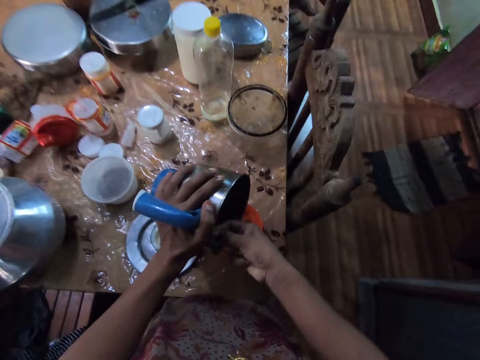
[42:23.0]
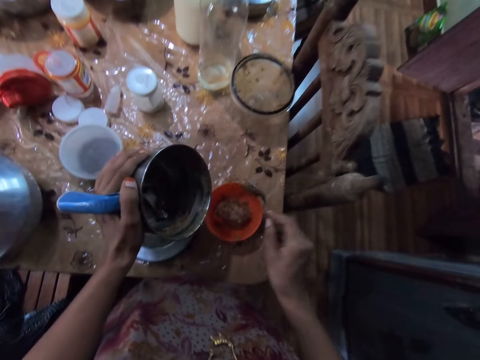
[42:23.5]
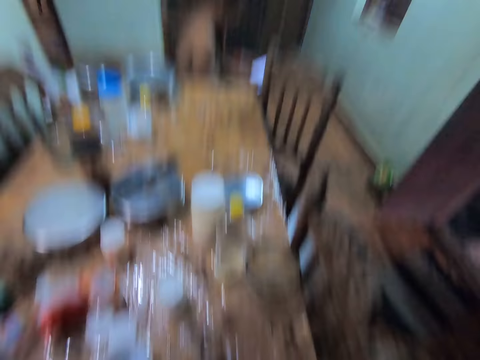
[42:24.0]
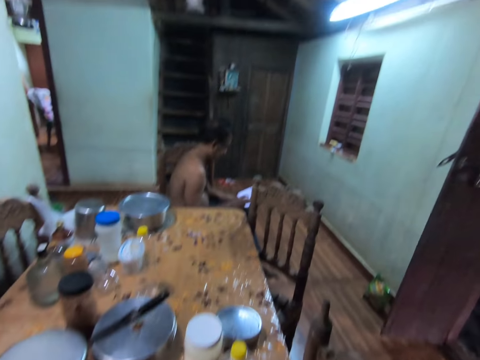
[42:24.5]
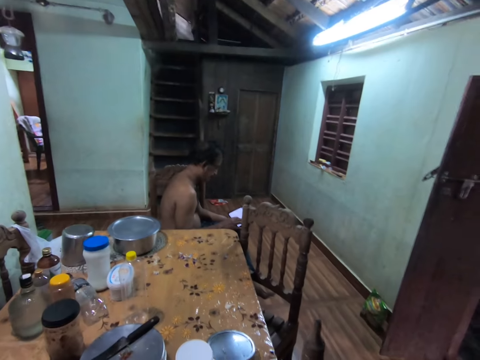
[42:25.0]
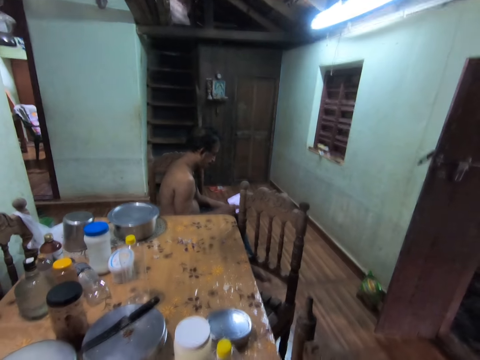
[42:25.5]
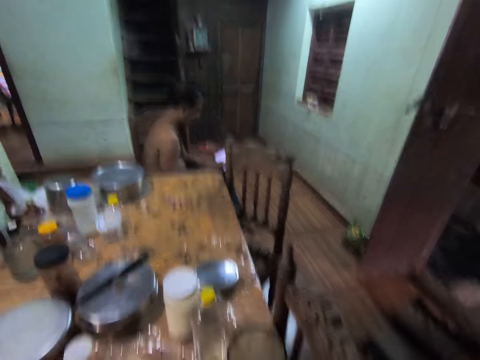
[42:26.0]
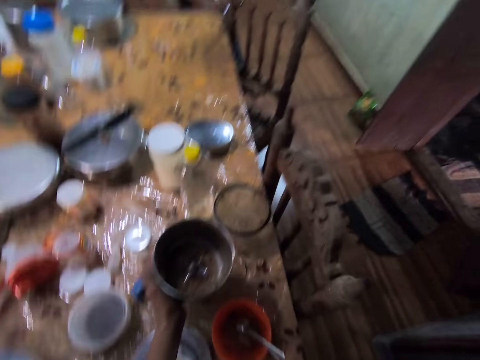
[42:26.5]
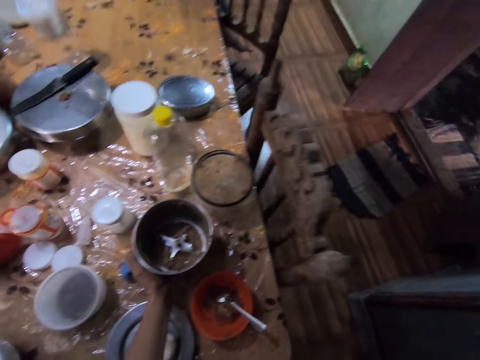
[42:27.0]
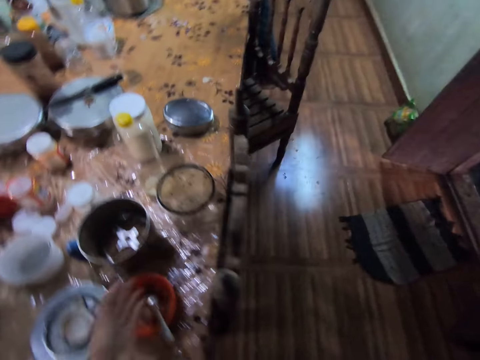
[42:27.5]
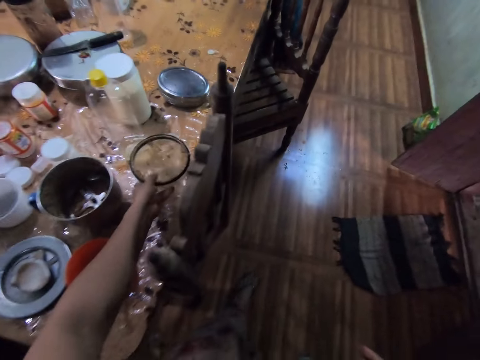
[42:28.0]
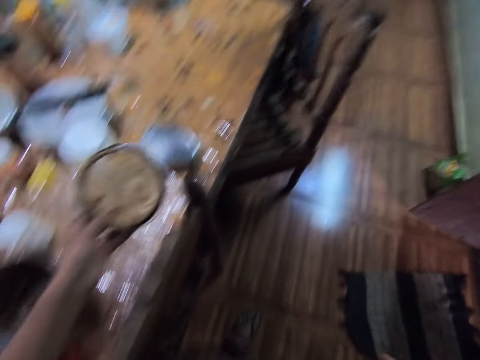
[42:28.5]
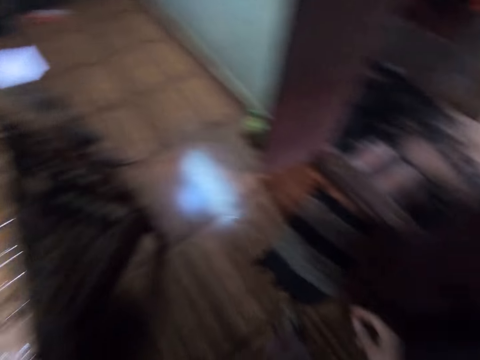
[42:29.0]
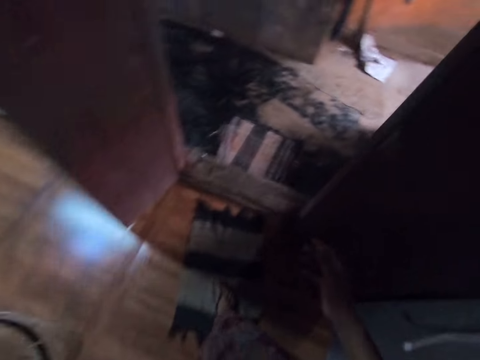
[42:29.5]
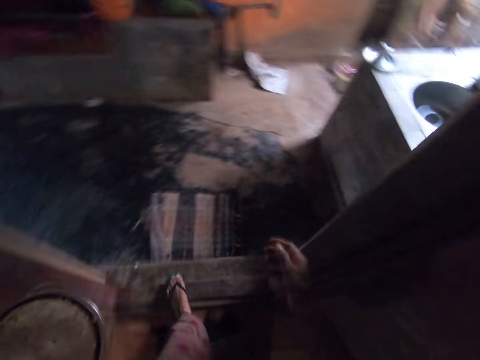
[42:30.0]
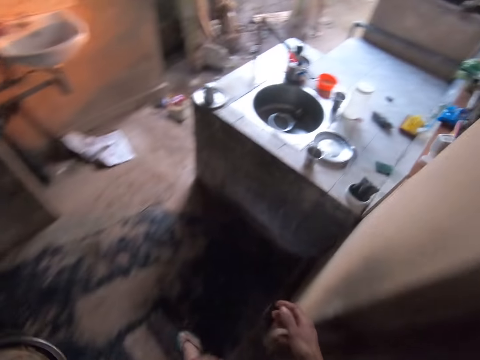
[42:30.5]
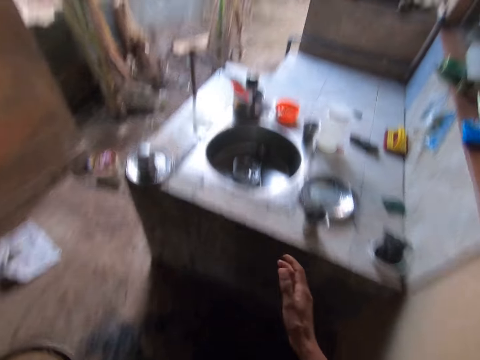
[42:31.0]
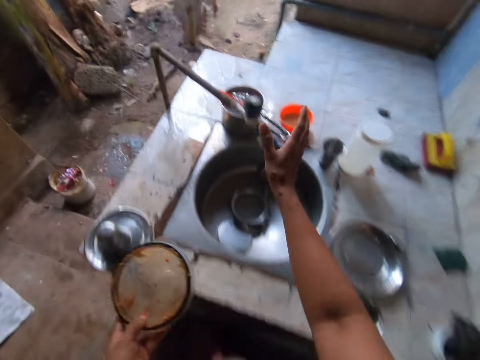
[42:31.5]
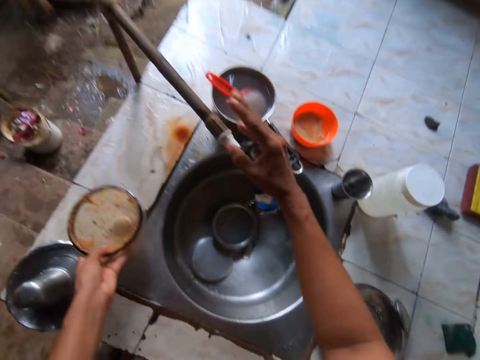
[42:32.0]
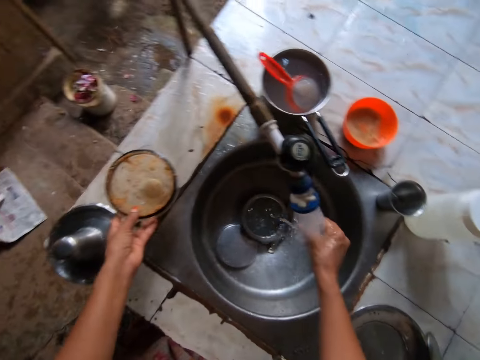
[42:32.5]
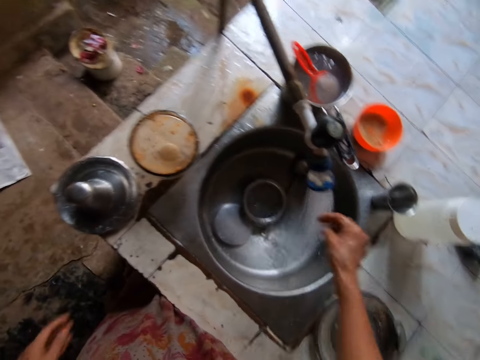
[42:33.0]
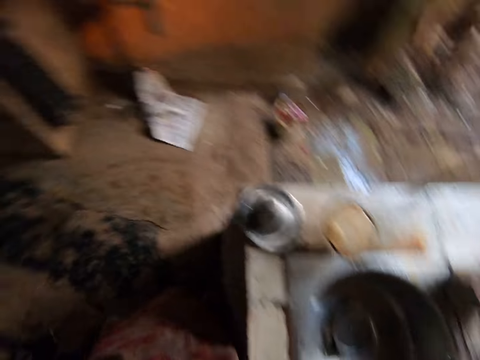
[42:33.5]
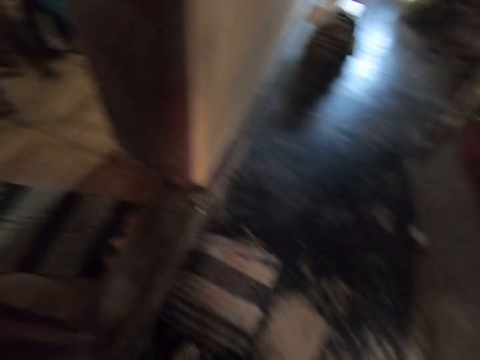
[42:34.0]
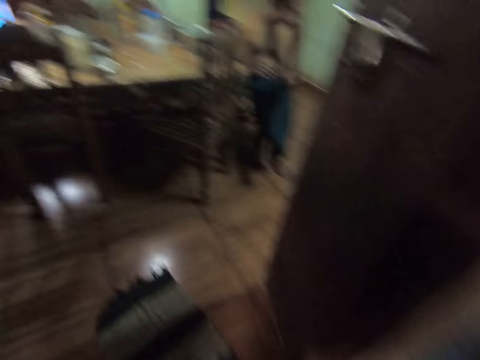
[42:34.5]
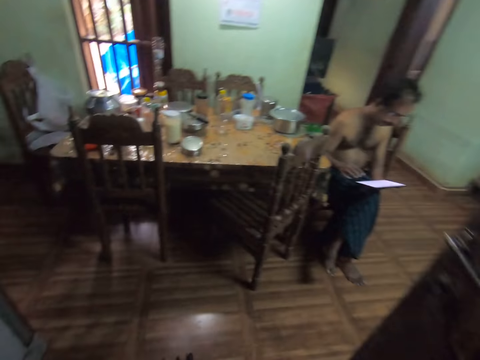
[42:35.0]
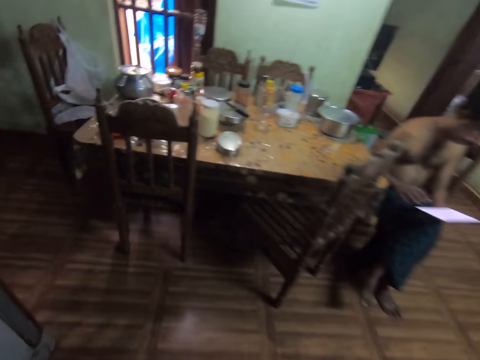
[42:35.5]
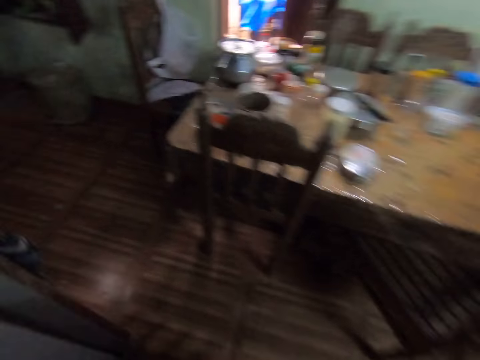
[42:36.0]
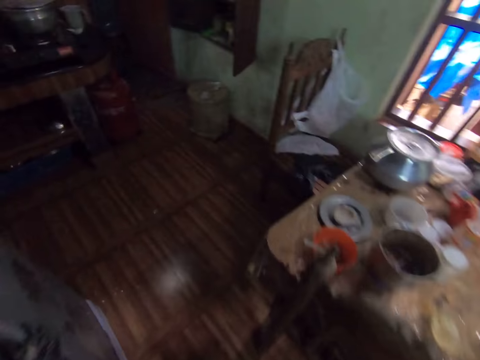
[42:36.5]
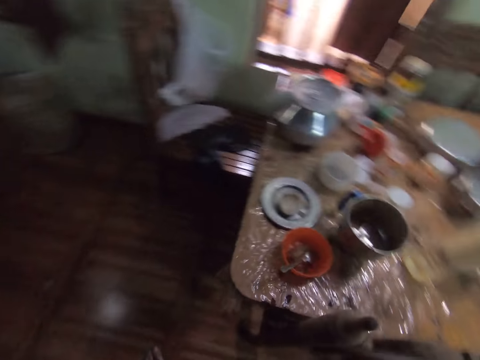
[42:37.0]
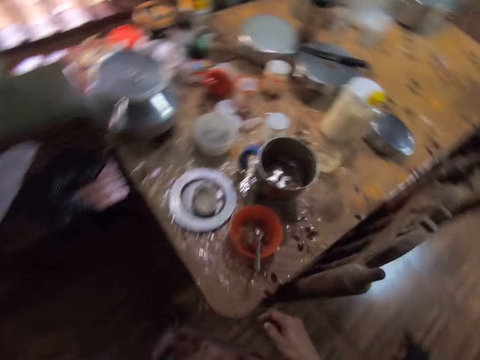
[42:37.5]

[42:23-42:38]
The camera wearer looks around the house. She drops the mixer grinder in her right hand on the dining table. She takes the mixer grinder cover from the table with her left hand. She walks towards the sink. She turns on the sink tap with her right hand. She drops the mixer grinder cover in her left hand on the counter top. She rinses her right hand under the running tap. She turns off the sink tap with her right hand. She walks towards the dining table.

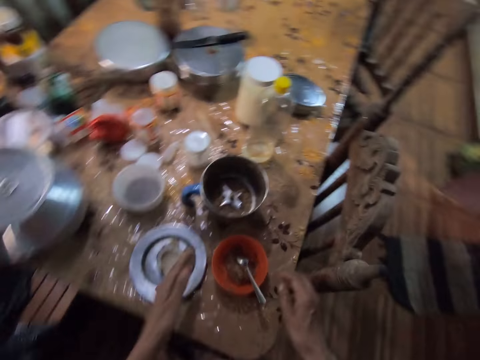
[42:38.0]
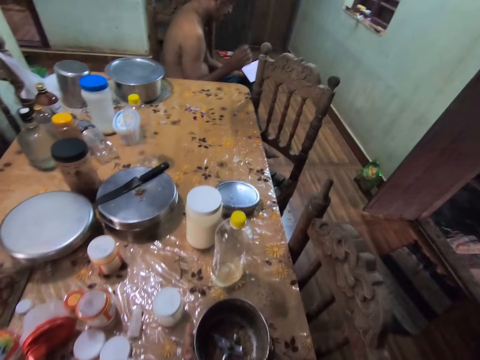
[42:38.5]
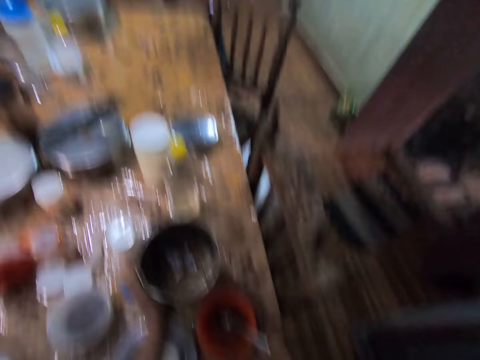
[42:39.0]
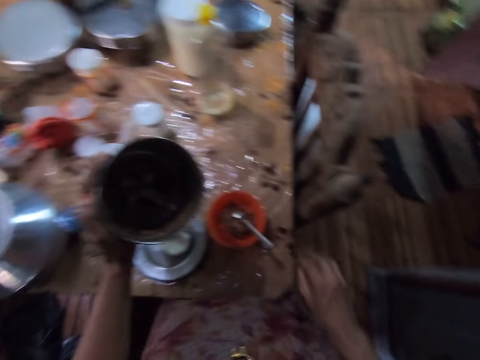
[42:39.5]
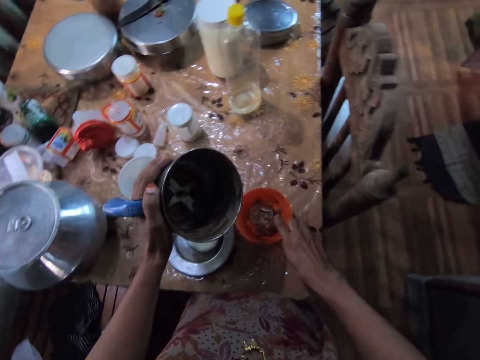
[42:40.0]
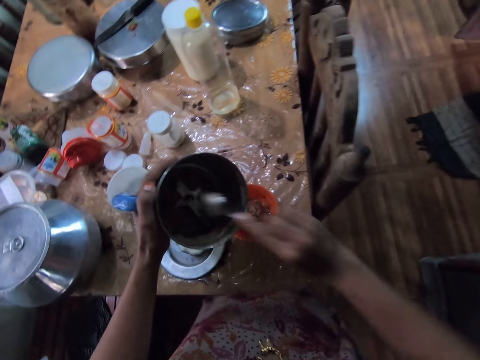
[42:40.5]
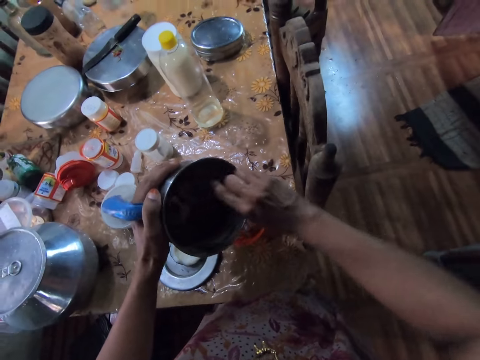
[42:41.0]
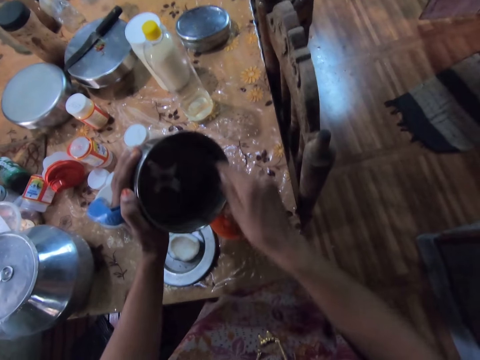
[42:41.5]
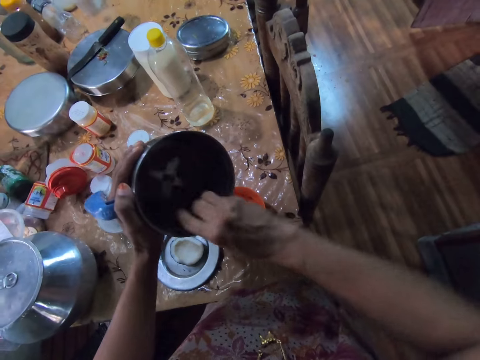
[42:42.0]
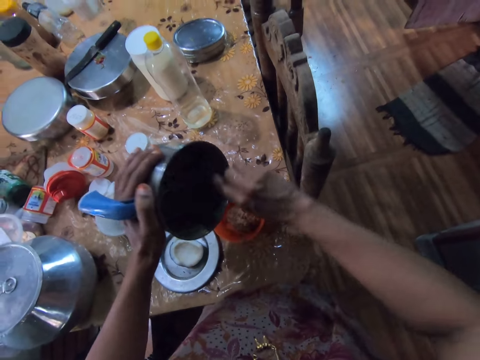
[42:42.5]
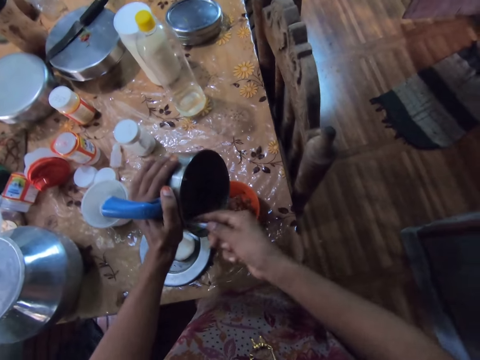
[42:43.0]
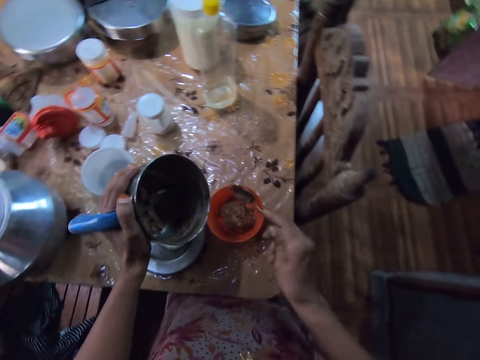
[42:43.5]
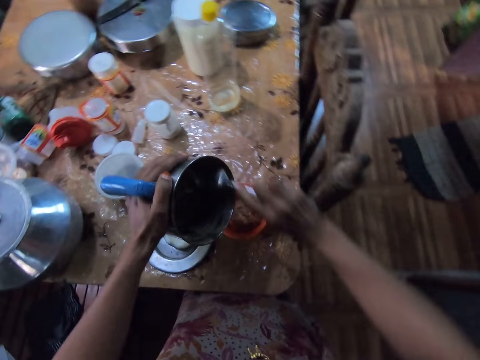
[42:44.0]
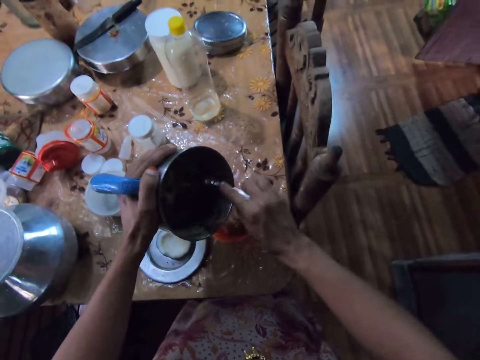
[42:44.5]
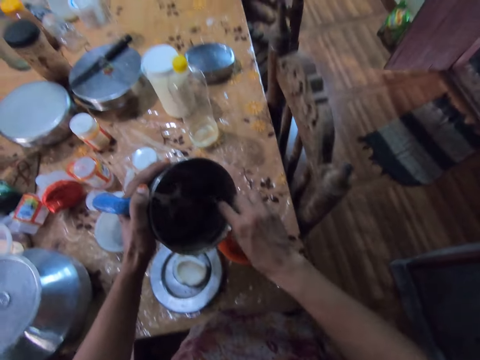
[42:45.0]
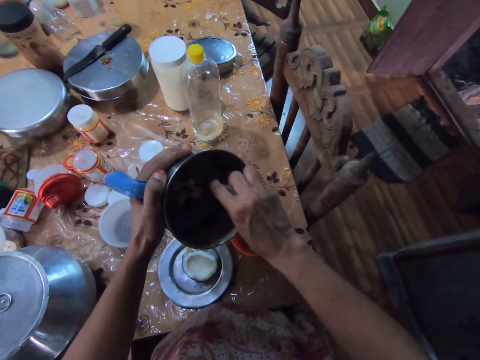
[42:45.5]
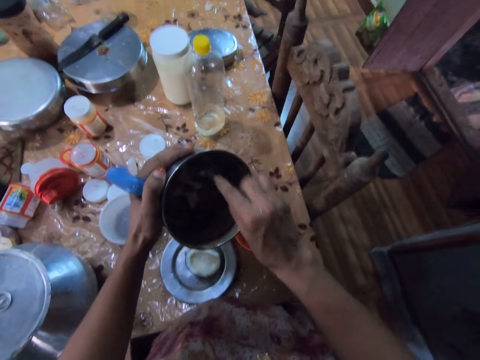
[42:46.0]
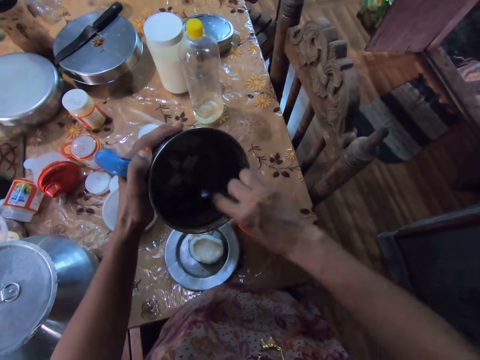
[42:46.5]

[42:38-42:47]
The camera wearer carries the mixer grinder from the dining table with her left hand. She takes the spoon from the plate on the dining table with her right hand. She transfers the veggies from the mixer grinder to the plate on the dining table with the spoon in her right hand.
